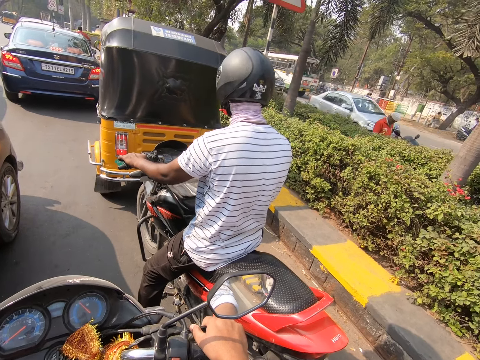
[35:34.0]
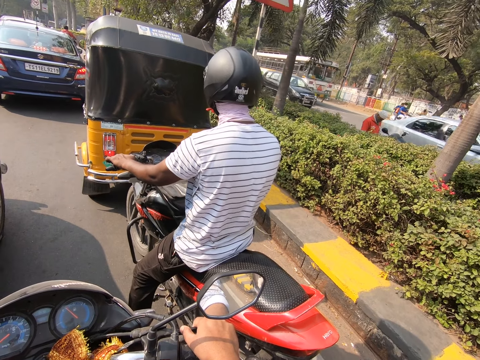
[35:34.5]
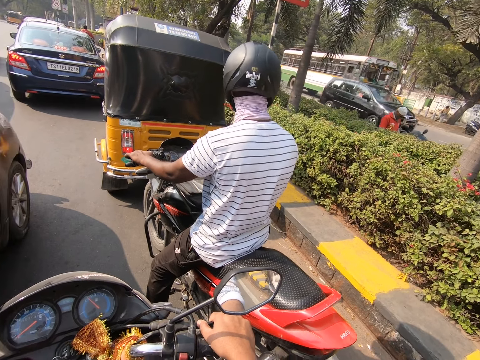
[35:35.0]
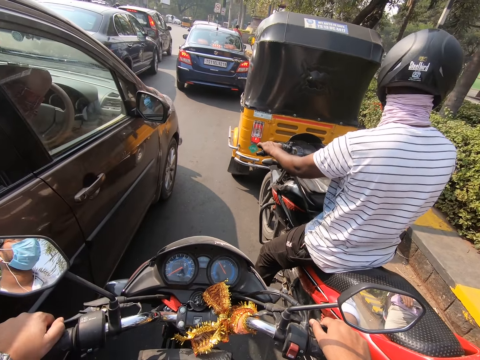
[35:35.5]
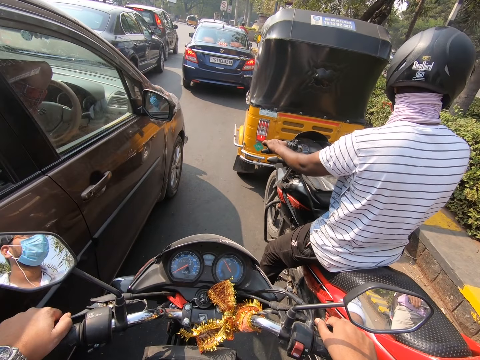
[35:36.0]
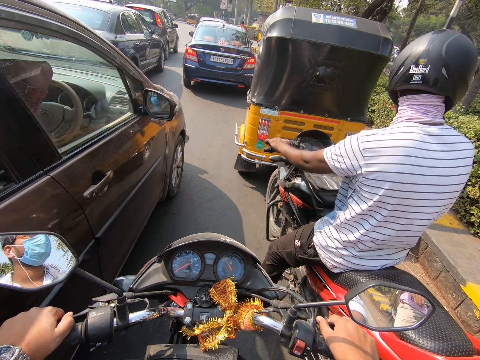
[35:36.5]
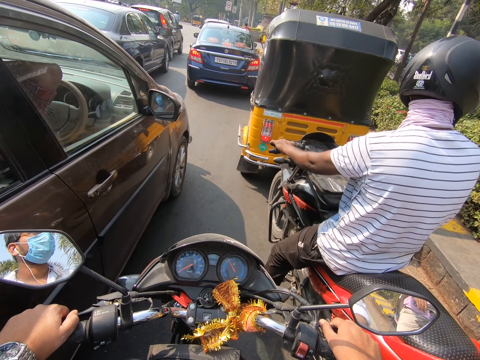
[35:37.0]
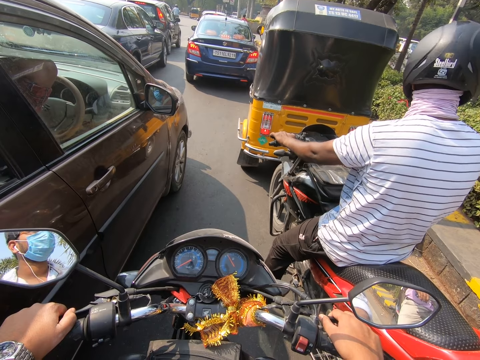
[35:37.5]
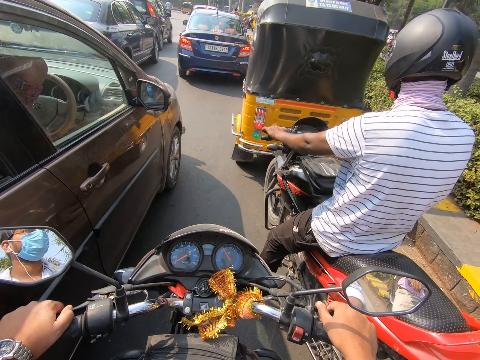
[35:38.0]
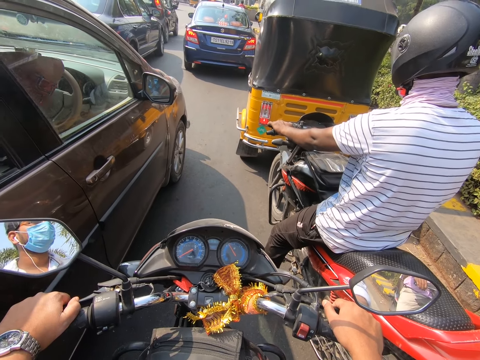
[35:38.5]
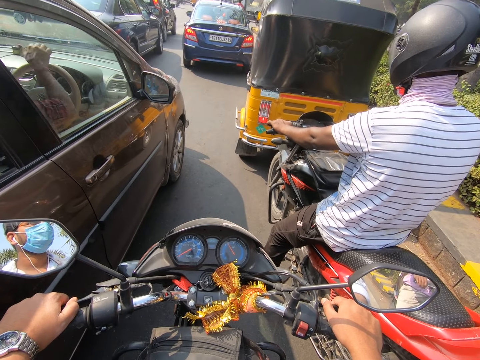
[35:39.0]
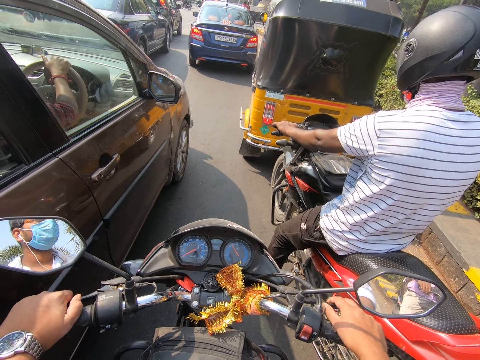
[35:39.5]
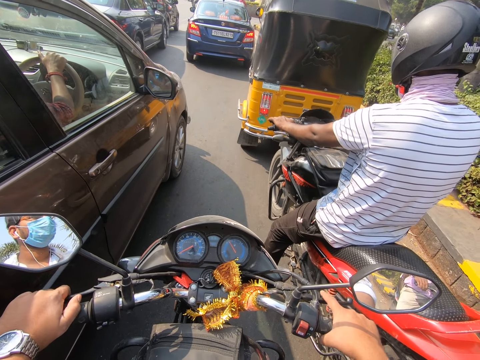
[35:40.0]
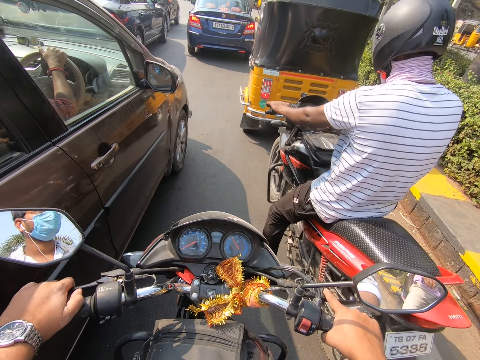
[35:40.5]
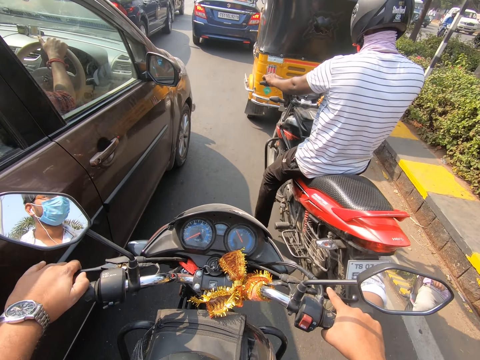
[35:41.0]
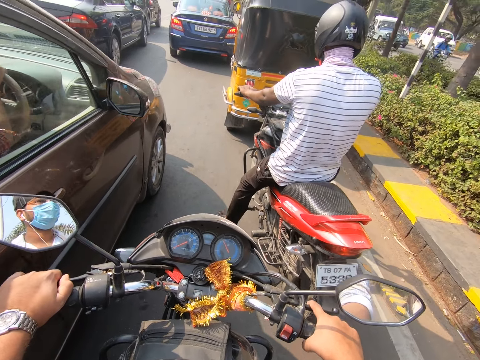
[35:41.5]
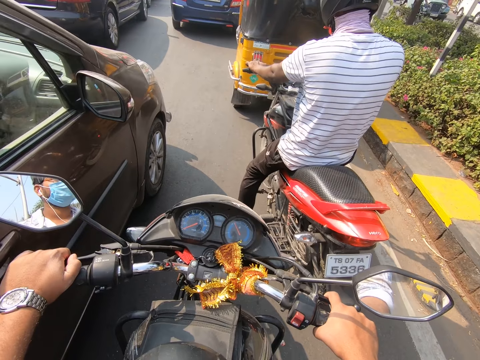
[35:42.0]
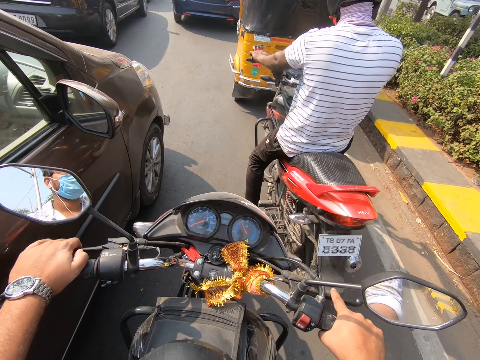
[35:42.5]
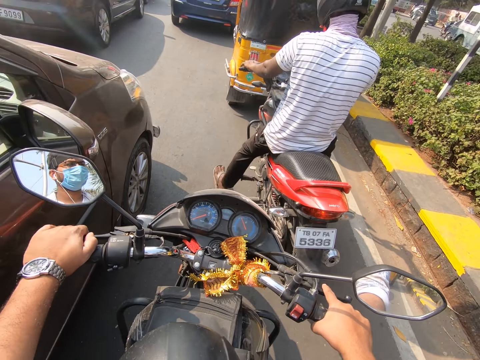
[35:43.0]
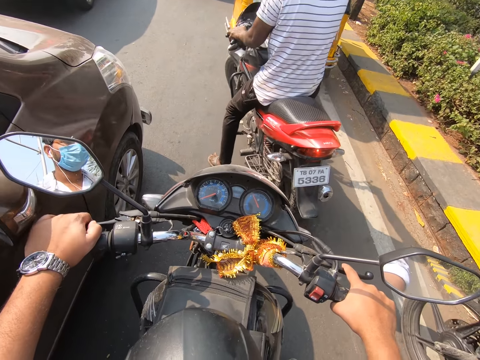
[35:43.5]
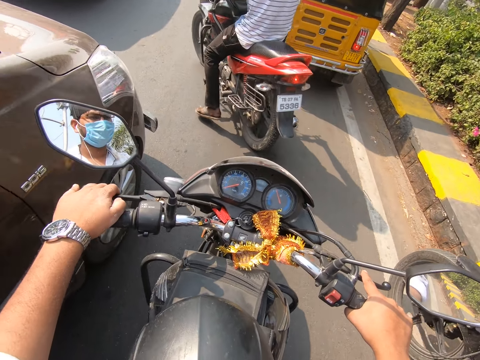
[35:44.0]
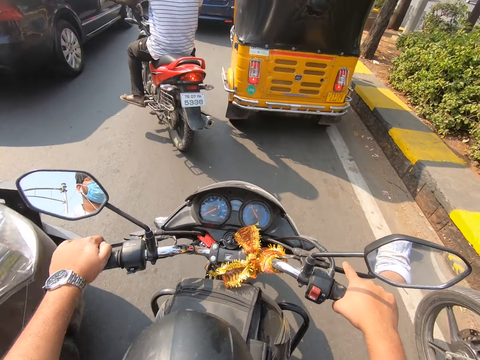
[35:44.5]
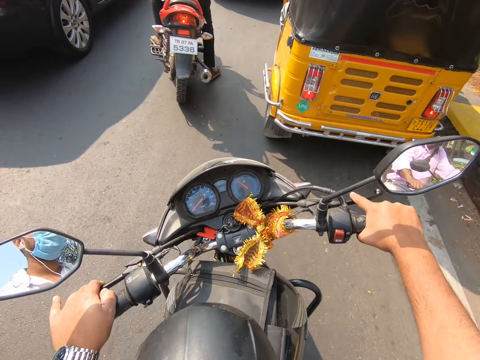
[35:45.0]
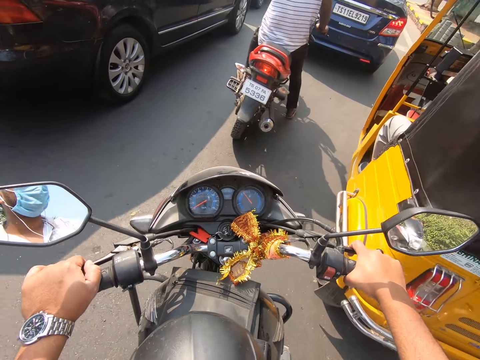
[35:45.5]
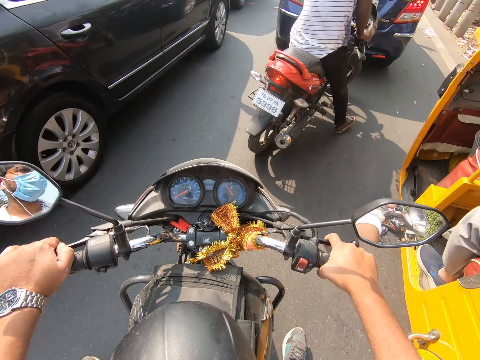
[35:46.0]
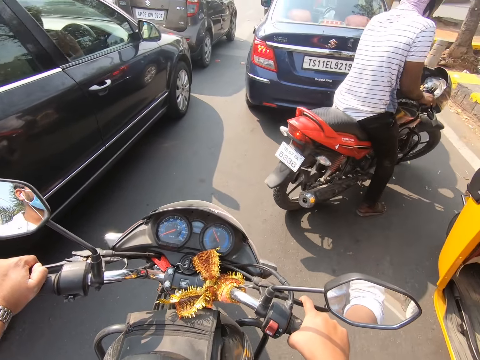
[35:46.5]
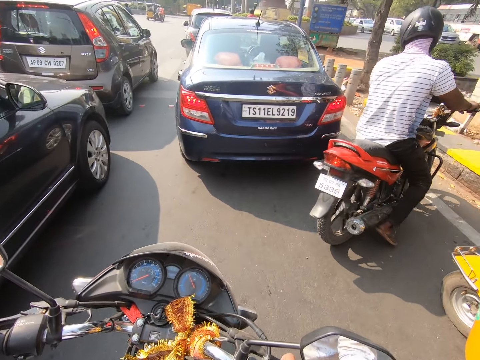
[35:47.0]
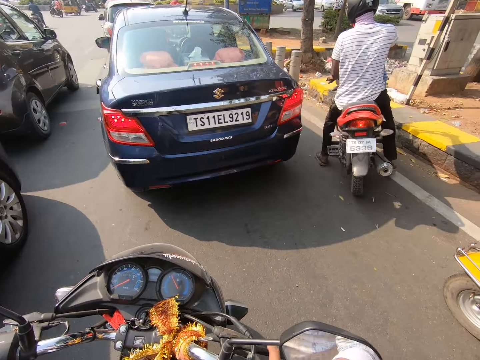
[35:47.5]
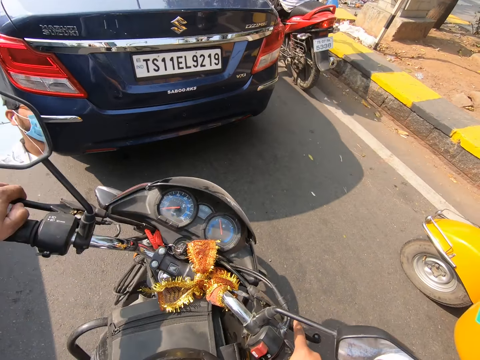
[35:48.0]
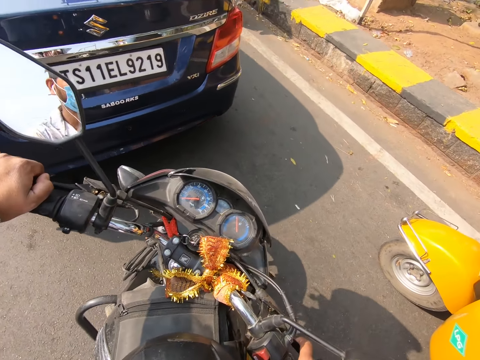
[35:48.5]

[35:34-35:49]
The camera wearer looks right. He looks forward. He rides the motorcycle on the road with the clutches in both hands. He drives left. He drives forward.

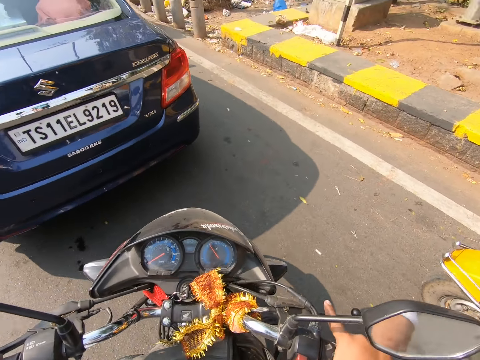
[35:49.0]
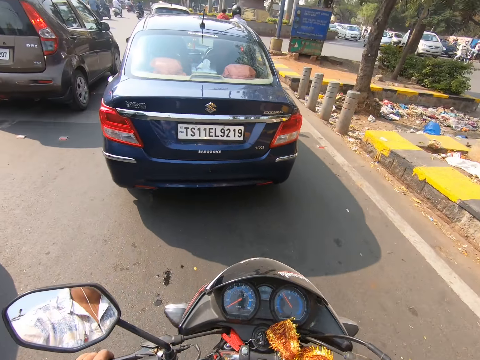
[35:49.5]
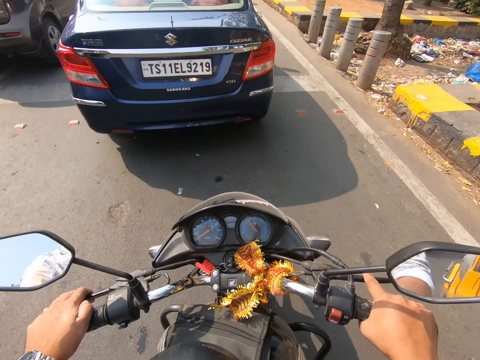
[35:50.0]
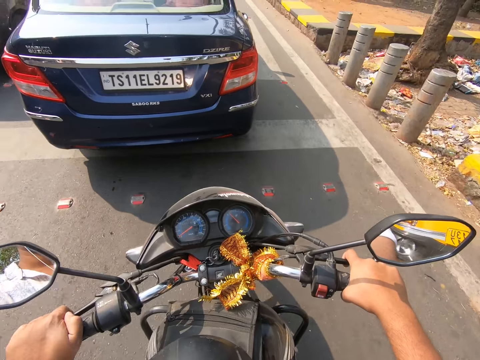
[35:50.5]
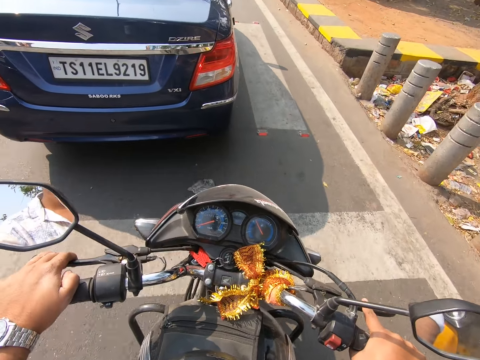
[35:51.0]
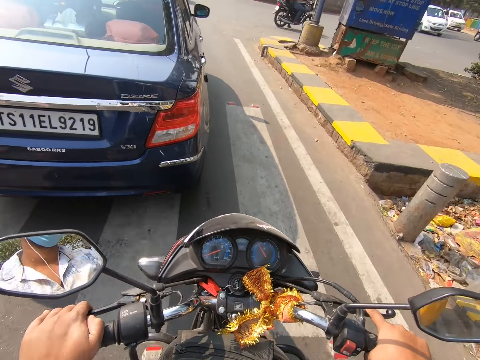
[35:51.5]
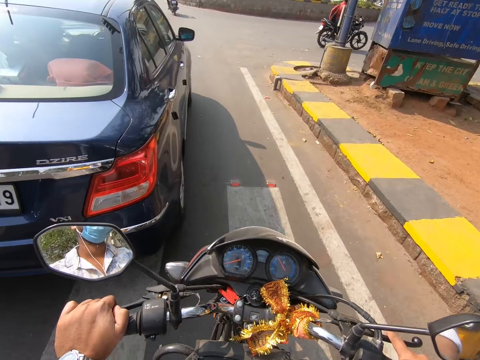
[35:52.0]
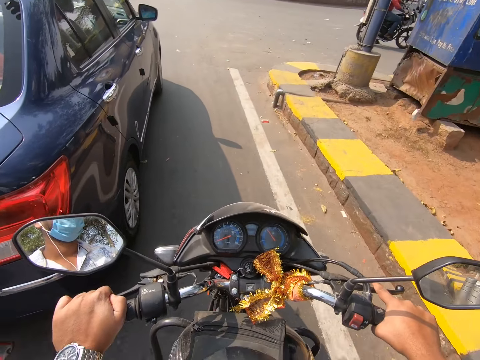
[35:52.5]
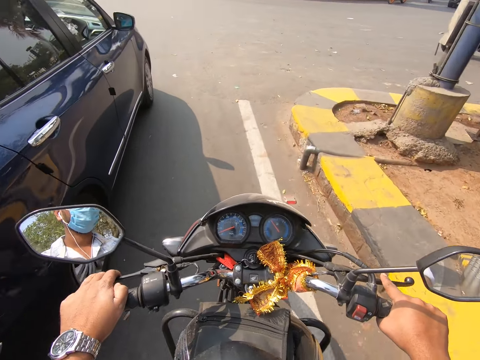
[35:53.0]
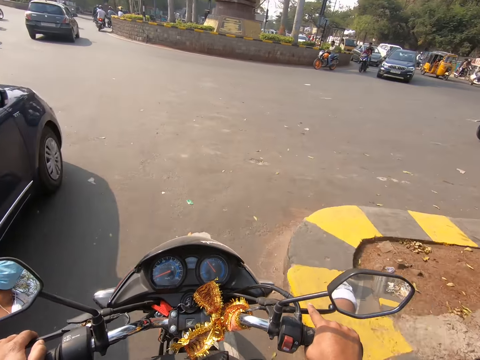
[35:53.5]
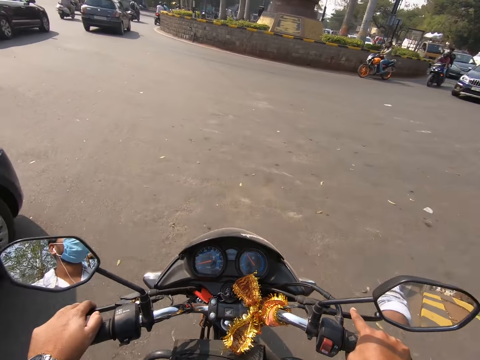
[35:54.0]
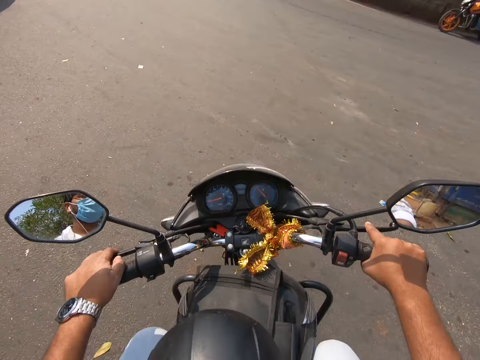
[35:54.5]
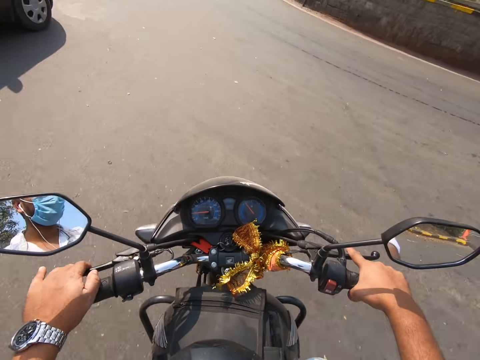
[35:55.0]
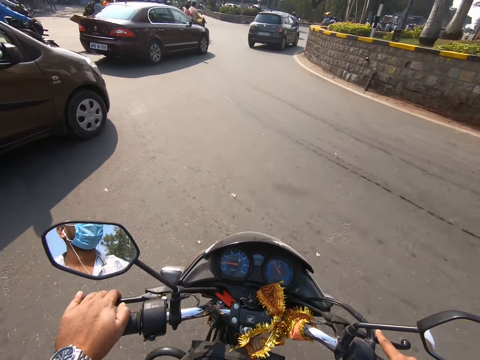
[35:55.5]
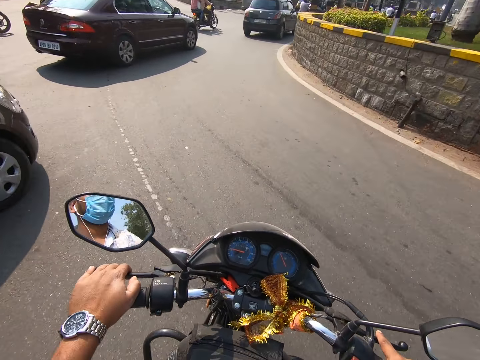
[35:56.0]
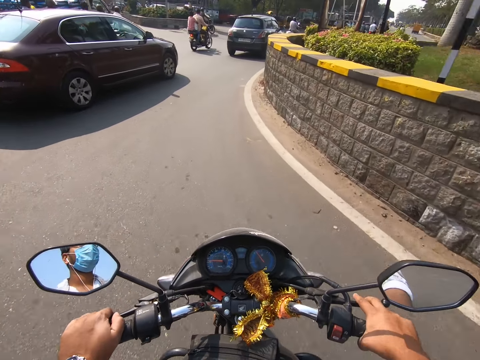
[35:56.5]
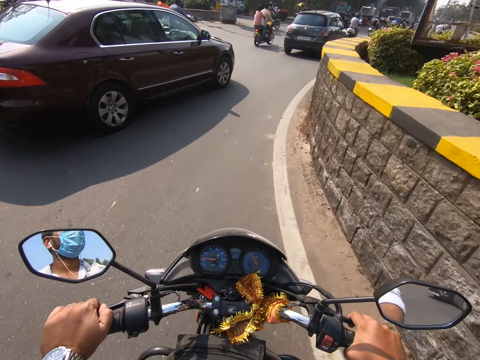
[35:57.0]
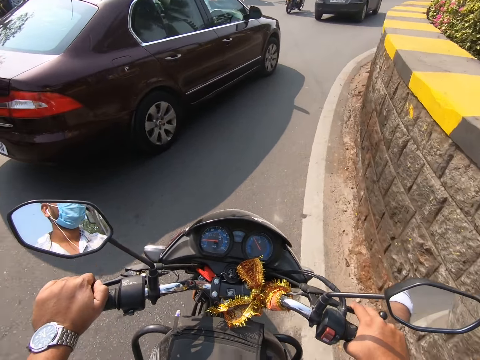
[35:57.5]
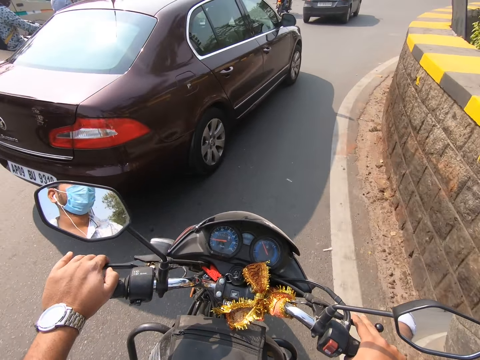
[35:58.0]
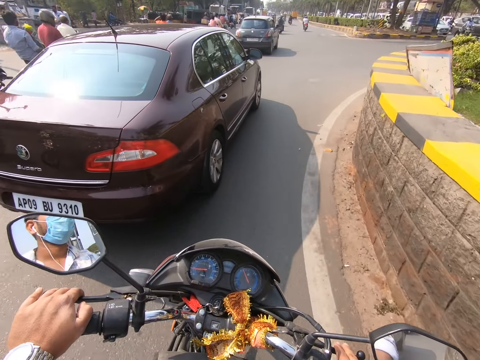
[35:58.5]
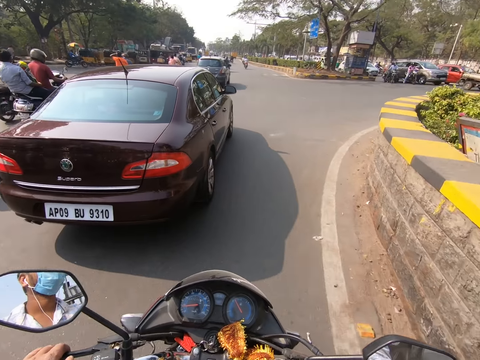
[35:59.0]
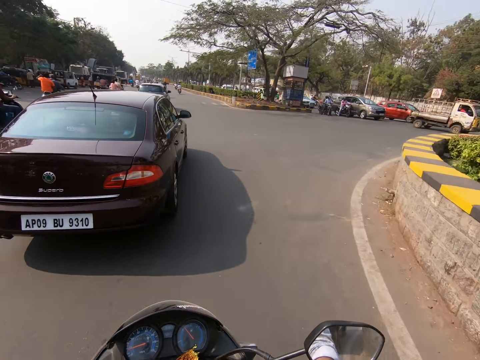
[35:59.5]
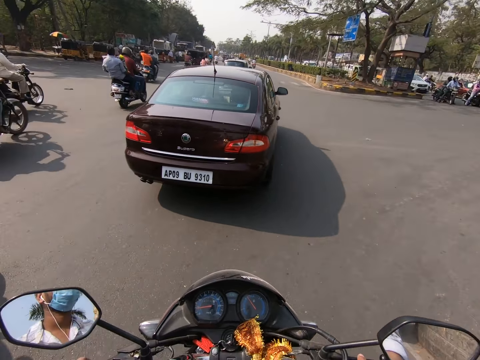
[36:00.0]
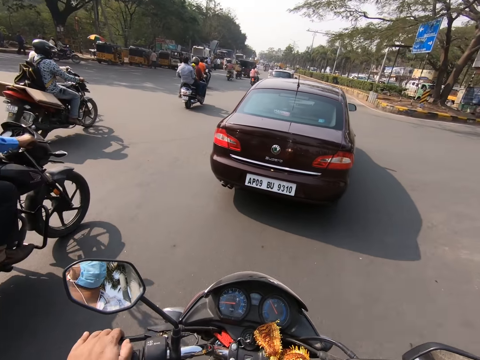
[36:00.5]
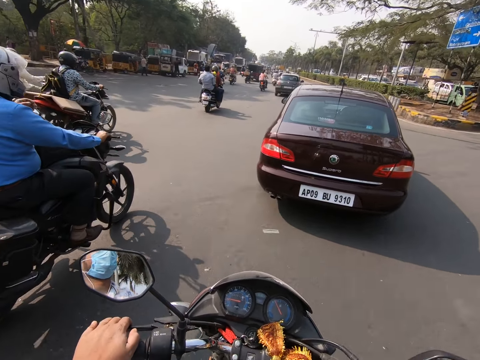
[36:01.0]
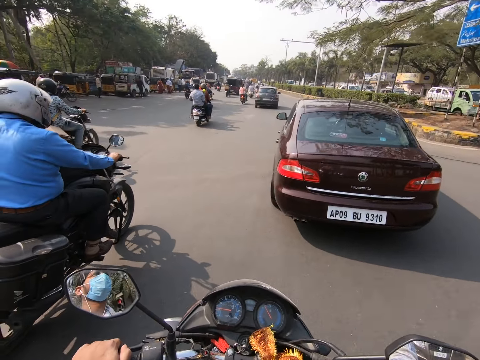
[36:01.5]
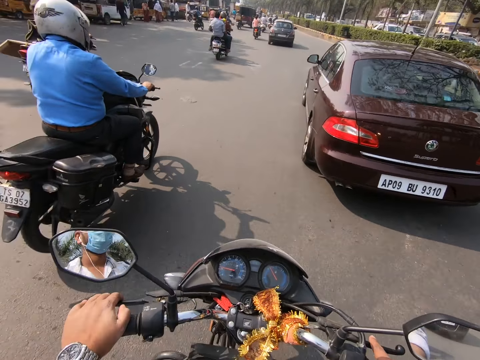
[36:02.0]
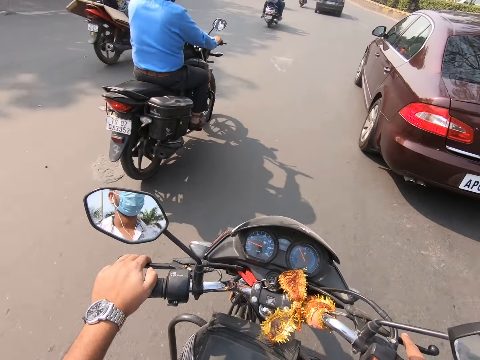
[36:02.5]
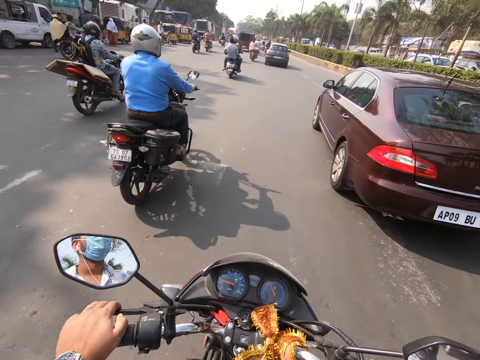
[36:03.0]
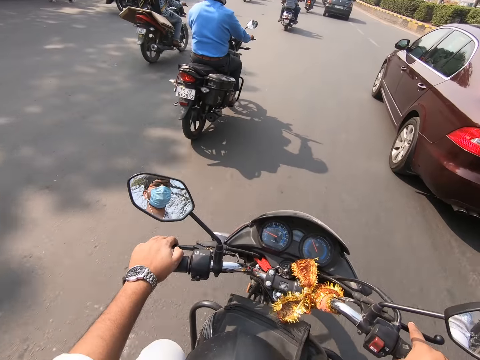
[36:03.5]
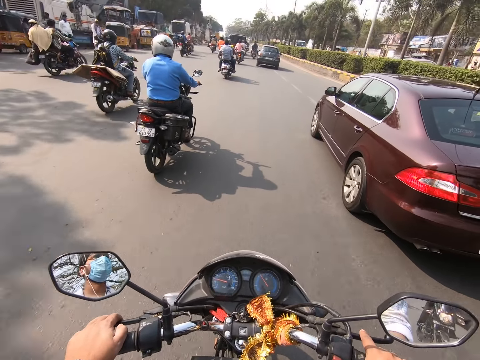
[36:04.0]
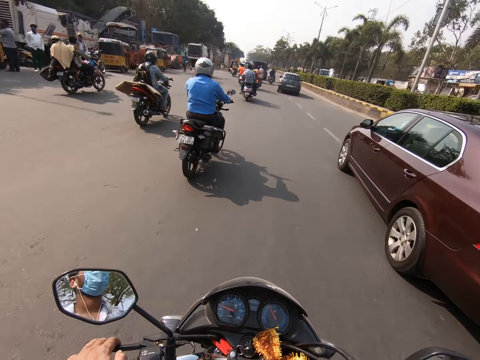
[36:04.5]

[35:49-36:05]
The camera wearer drives forward. They drive left. They drive forward.
